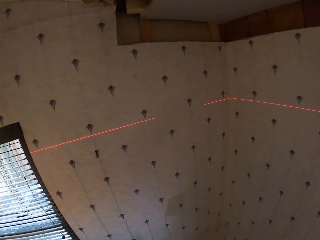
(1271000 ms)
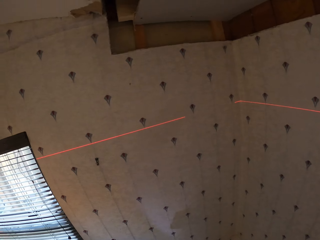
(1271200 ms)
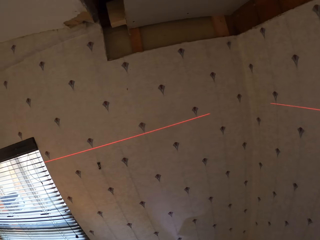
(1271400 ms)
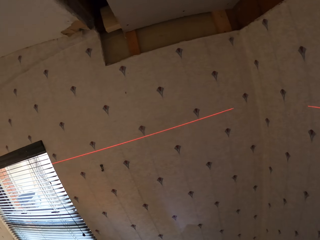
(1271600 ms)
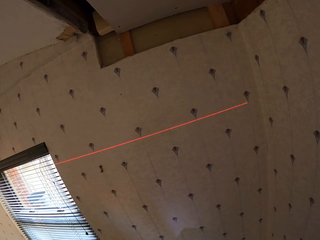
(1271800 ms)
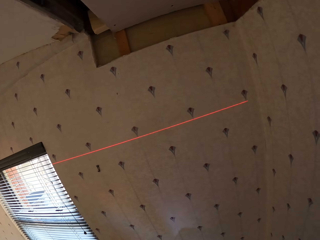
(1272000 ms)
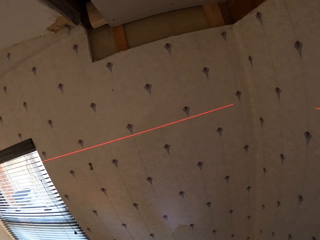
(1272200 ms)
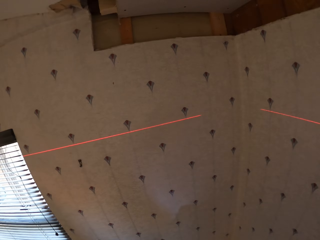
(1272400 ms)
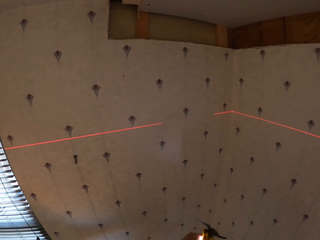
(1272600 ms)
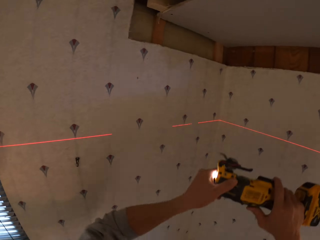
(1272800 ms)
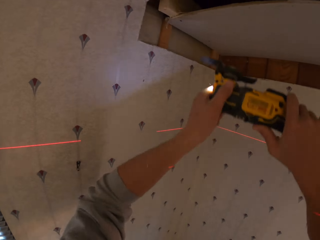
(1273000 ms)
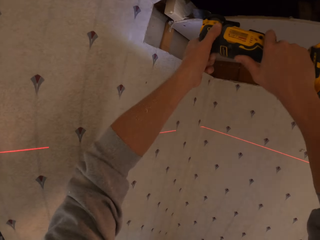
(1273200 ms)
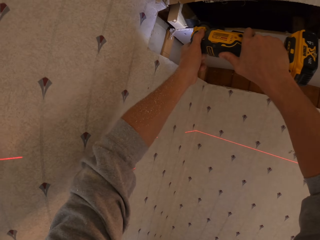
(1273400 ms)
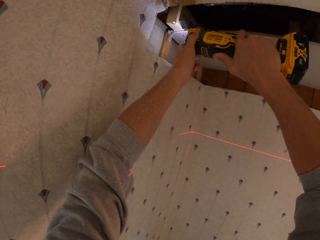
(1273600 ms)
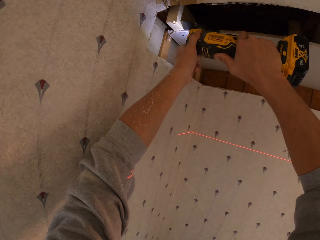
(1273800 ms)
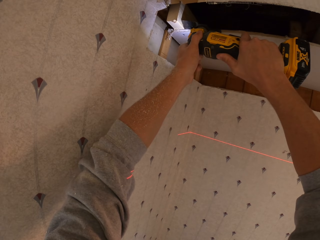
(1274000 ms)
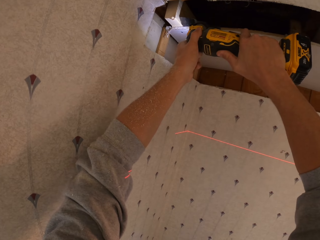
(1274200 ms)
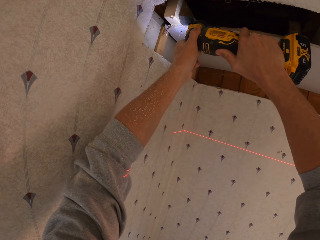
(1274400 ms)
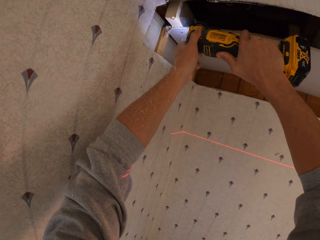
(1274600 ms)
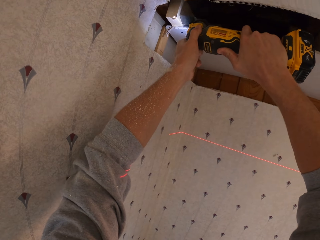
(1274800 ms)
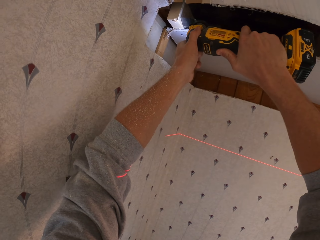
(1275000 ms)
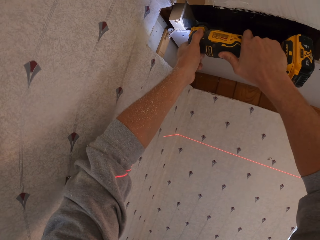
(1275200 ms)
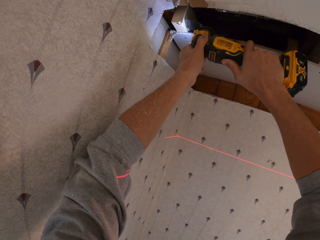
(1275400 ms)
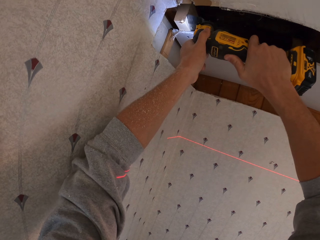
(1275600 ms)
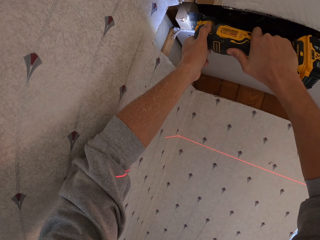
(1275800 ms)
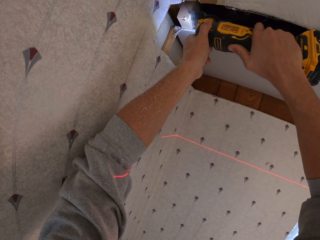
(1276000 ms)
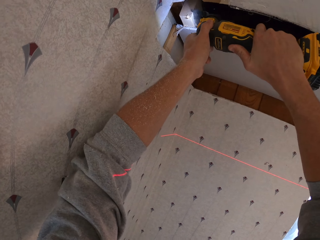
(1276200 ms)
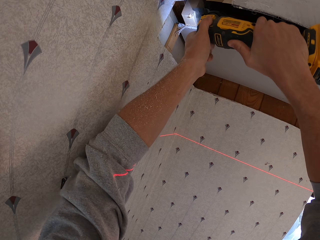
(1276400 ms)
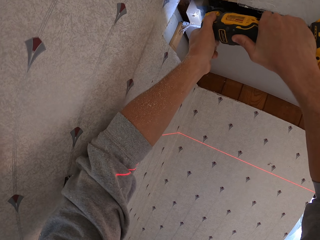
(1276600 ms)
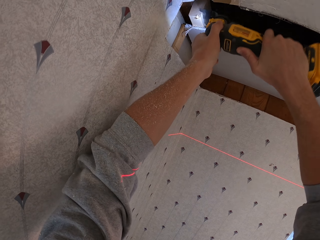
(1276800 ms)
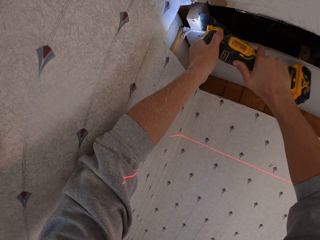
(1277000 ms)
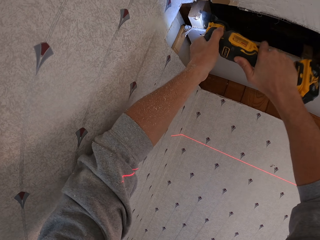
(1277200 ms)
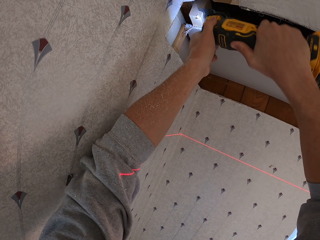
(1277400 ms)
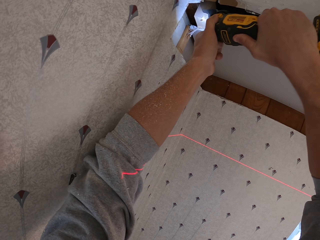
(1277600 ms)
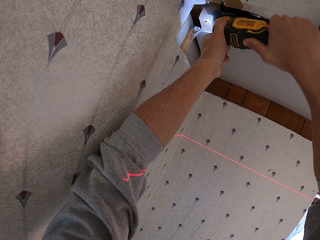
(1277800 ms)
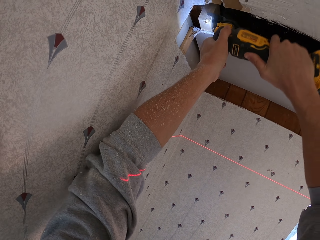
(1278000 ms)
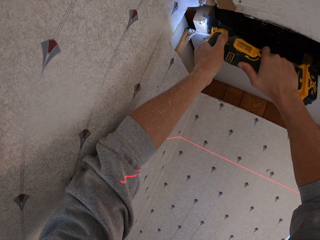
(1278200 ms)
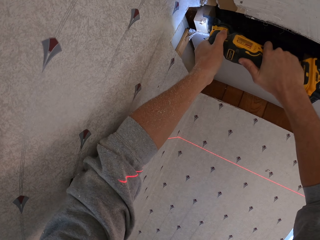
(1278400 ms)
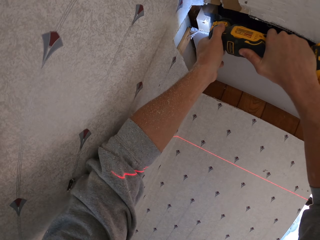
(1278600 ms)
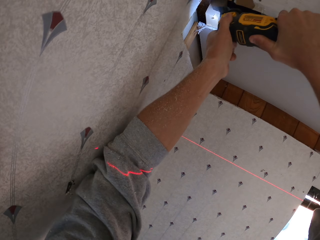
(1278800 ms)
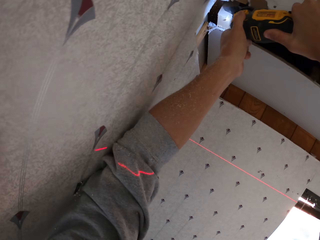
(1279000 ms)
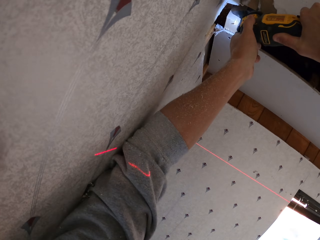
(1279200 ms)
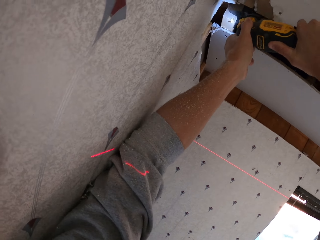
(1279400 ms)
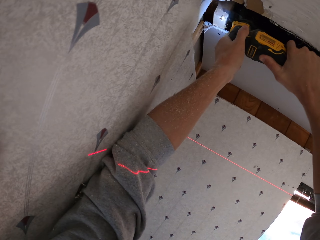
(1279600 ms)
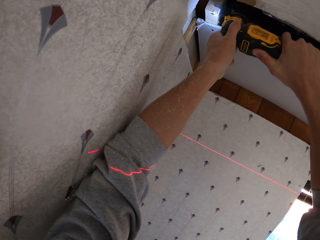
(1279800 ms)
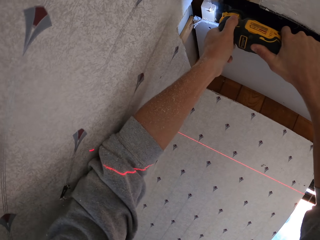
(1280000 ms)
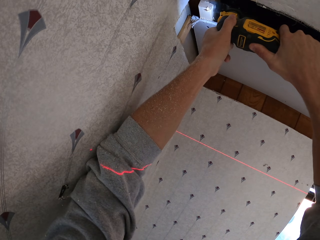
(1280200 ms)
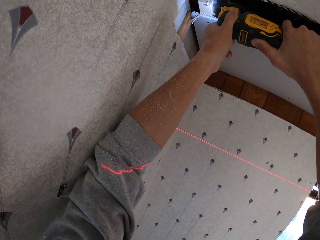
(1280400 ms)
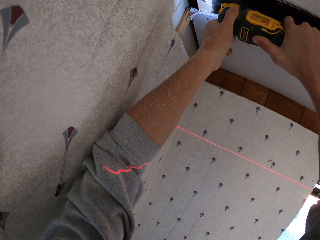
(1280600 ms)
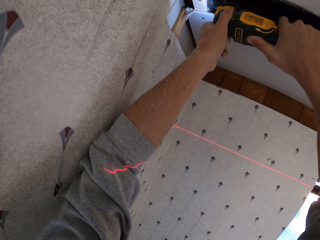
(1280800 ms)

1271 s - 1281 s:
The camera wearer cuts the wood with an electric handsaw or wood trimmer.

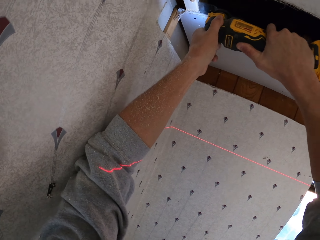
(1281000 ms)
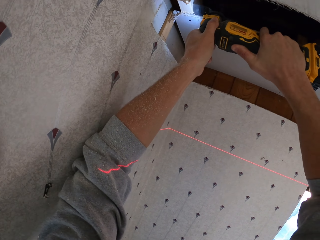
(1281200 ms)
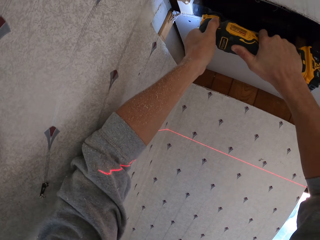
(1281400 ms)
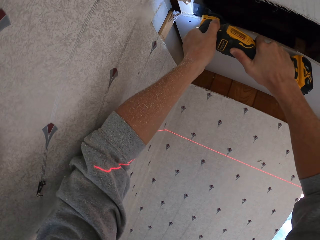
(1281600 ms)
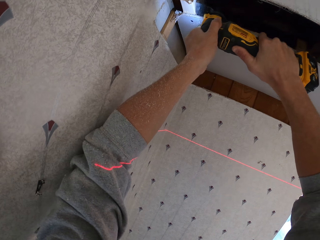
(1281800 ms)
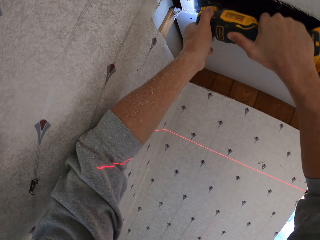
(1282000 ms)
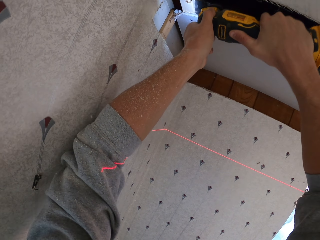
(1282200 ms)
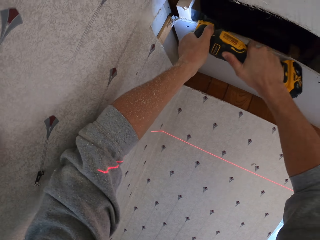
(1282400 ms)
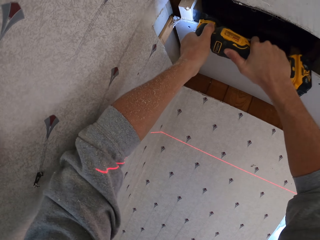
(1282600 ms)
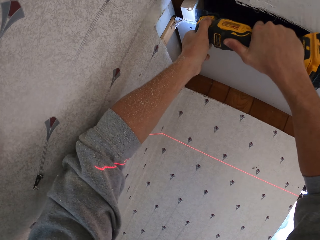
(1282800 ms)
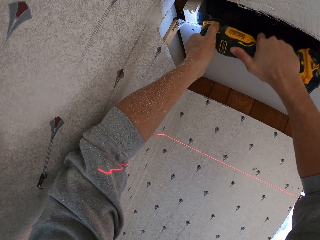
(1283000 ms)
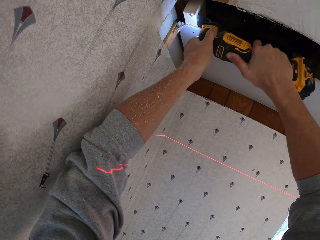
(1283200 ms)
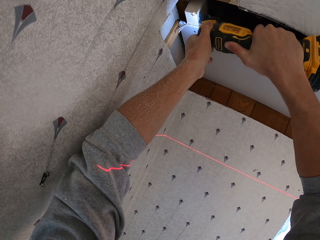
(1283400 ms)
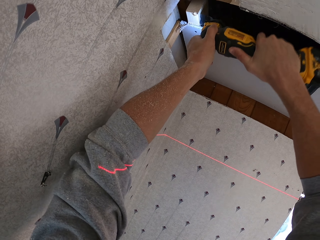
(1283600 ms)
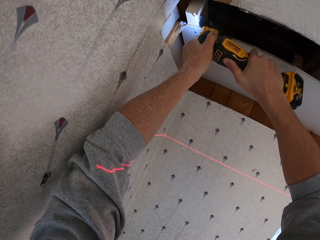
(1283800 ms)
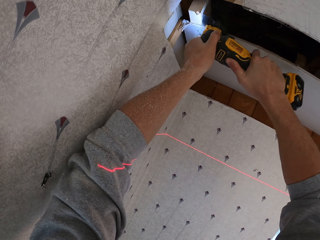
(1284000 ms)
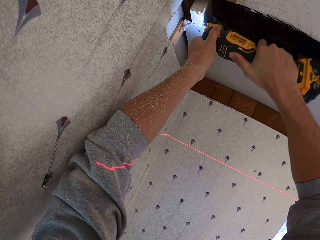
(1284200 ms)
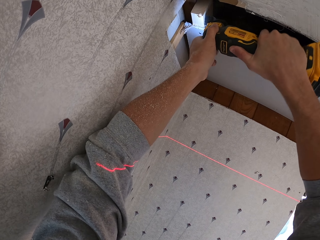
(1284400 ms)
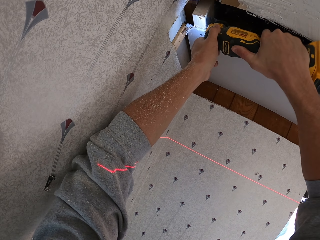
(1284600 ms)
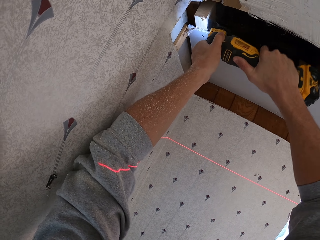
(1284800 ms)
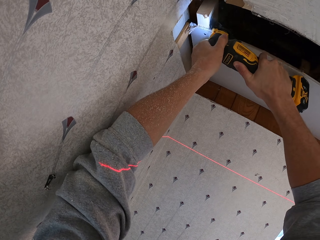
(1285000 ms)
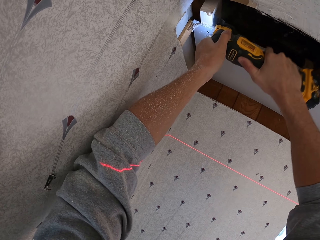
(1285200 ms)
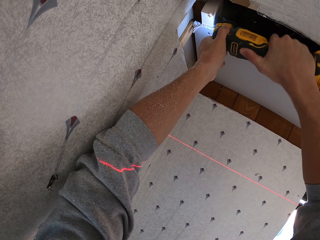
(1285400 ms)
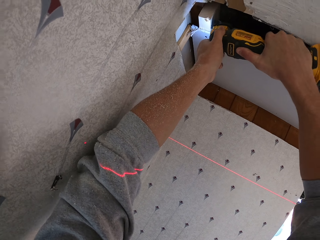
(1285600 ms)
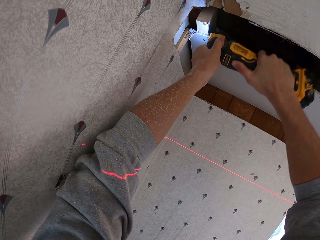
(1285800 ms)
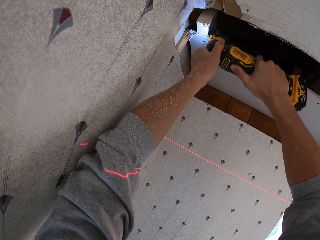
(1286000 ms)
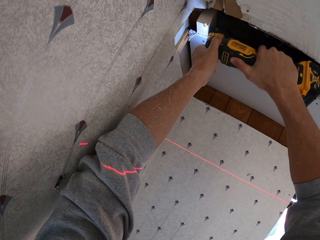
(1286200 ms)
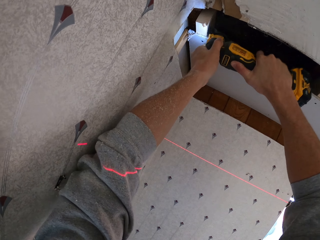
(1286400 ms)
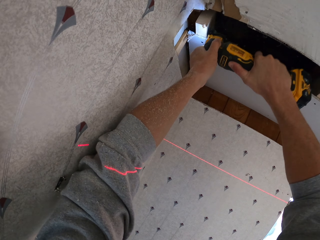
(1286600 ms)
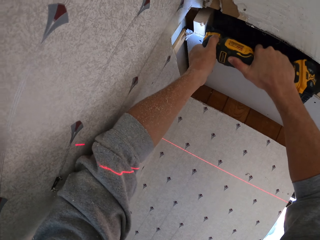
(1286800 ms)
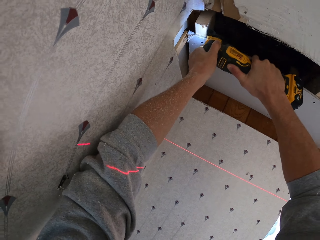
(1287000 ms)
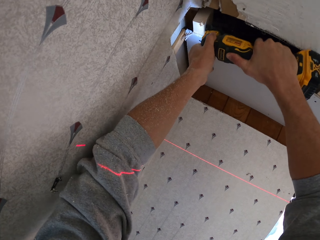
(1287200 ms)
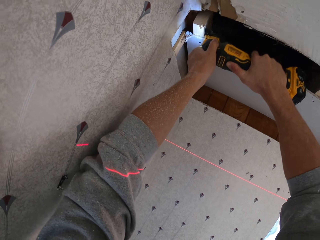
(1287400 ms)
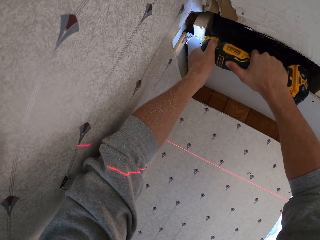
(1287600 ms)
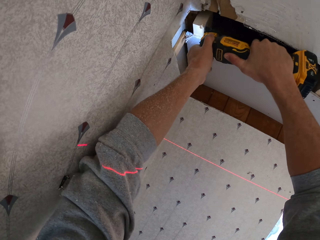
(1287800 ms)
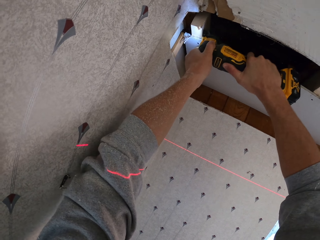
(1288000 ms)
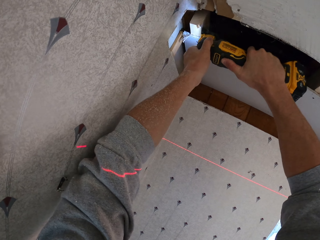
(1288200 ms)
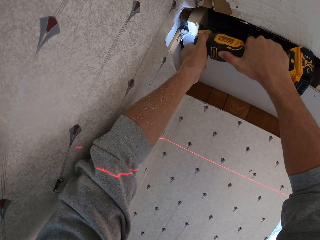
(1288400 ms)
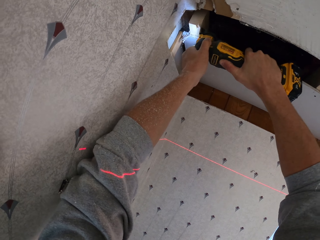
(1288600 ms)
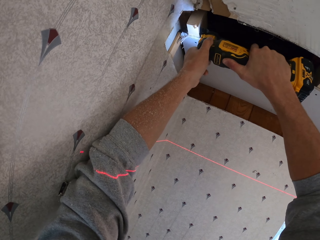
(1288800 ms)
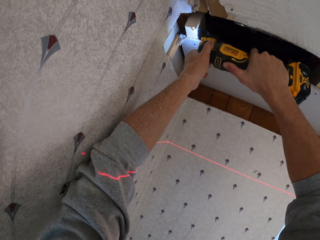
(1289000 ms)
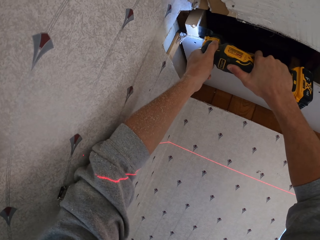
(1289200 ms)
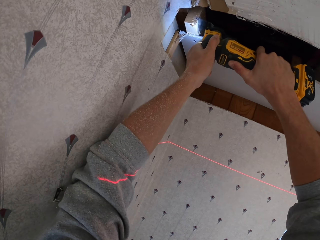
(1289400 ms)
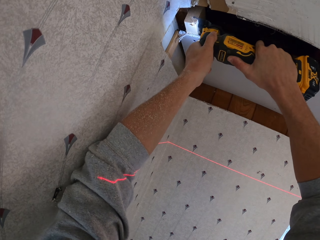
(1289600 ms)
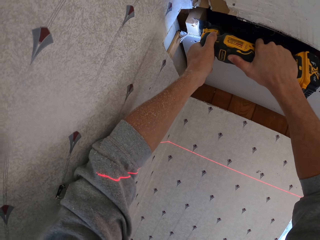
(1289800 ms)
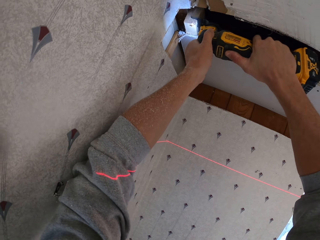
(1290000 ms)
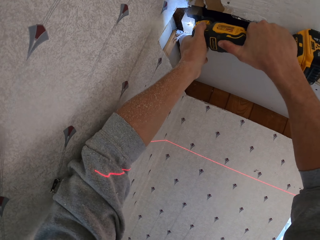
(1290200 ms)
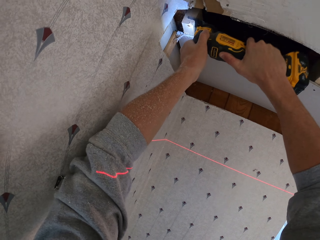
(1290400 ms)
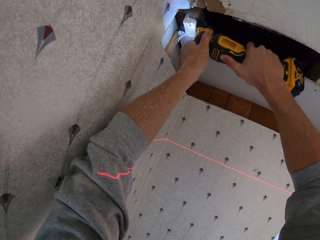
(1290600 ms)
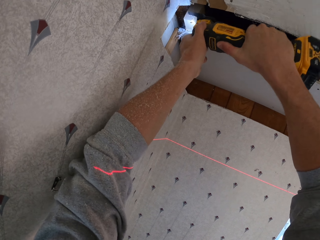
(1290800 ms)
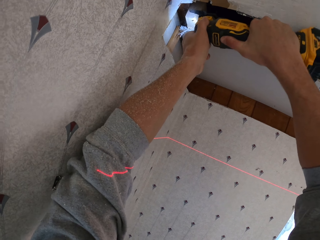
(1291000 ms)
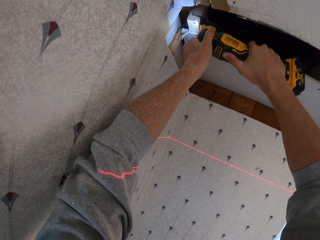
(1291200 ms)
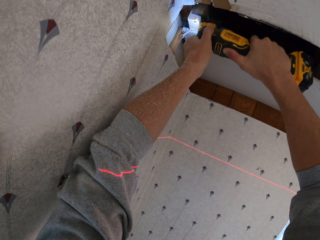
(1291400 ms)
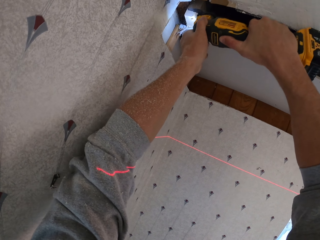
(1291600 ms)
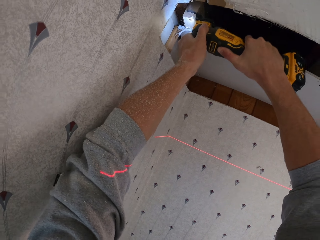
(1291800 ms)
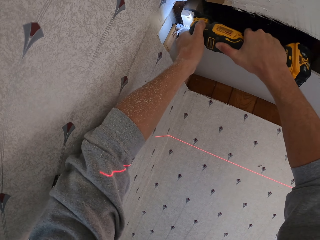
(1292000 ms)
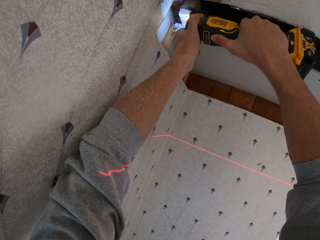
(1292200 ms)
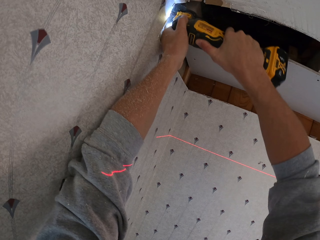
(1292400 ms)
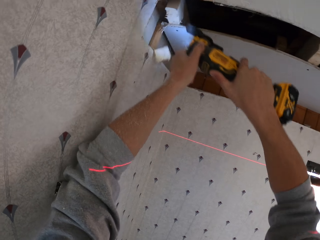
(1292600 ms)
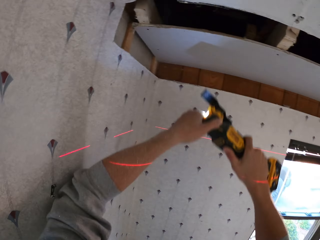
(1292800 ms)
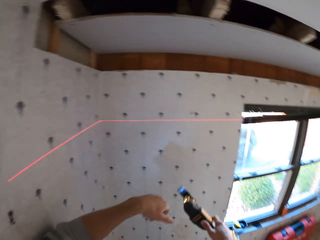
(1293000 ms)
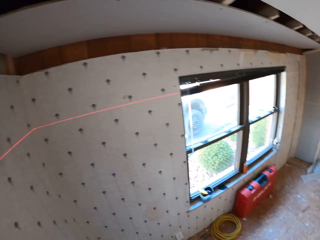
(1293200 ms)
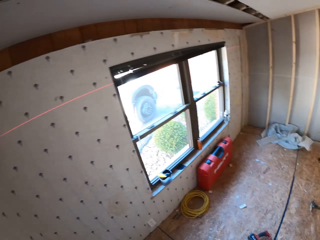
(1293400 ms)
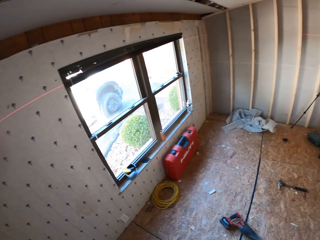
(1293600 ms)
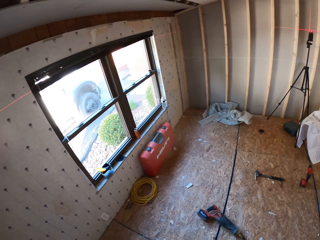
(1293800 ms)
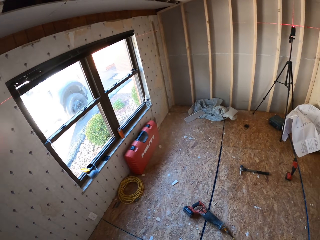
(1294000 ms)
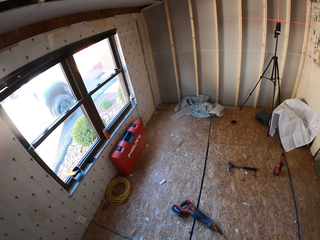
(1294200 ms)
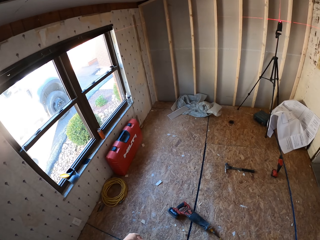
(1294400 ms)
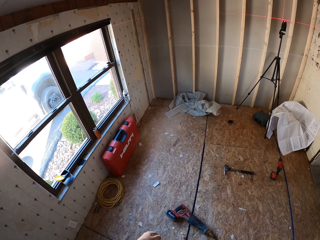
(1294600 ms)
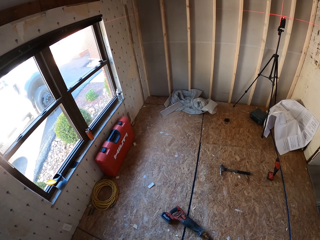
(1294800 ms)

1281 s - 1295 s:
The camera wearer turns around. They cut the wood with the wood trimmer. They turn around. They look around the room.
